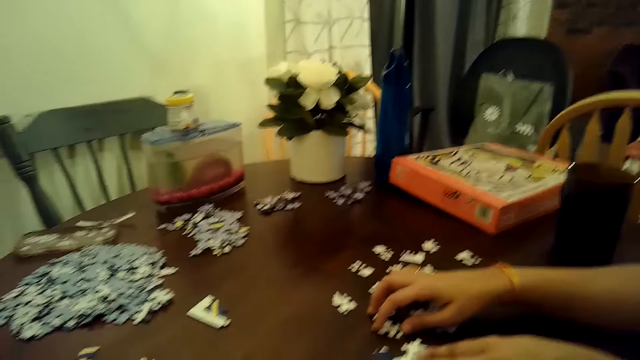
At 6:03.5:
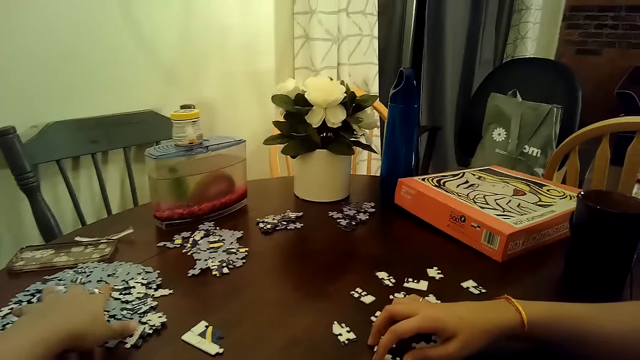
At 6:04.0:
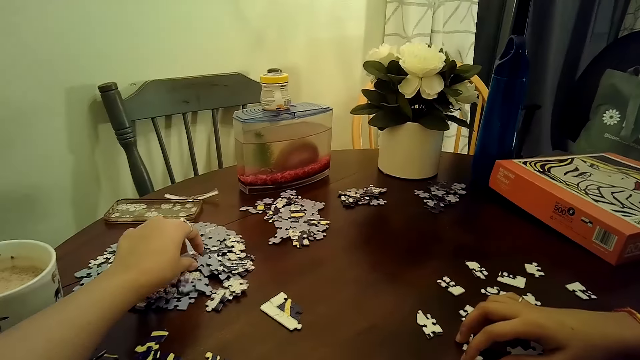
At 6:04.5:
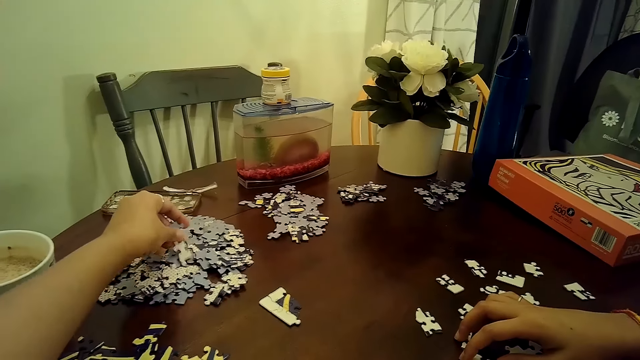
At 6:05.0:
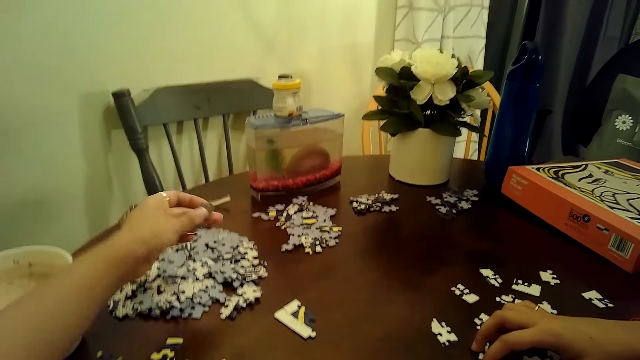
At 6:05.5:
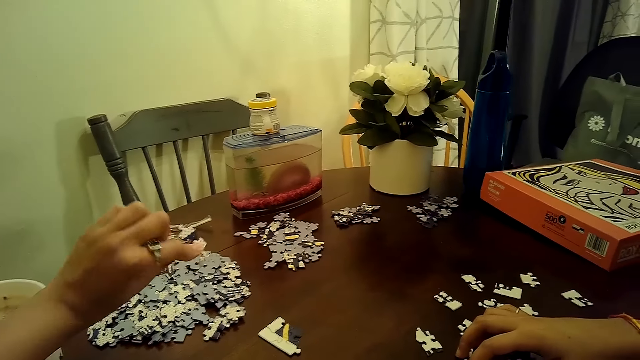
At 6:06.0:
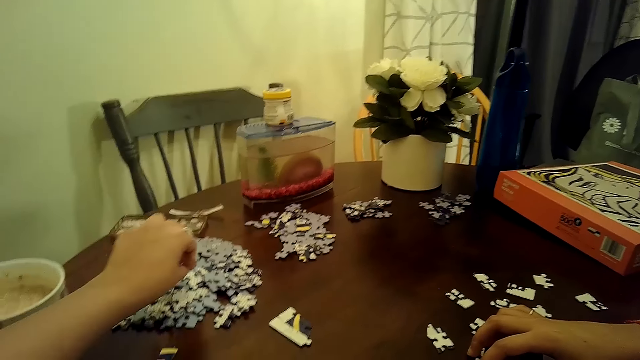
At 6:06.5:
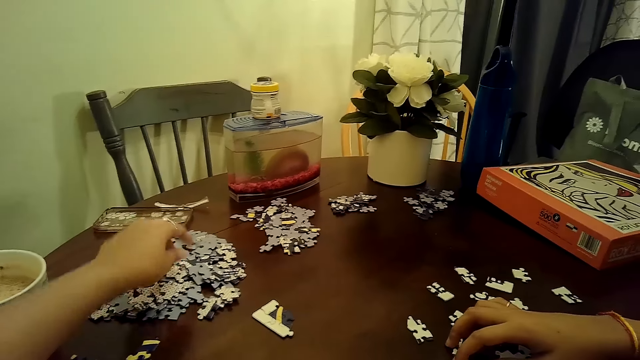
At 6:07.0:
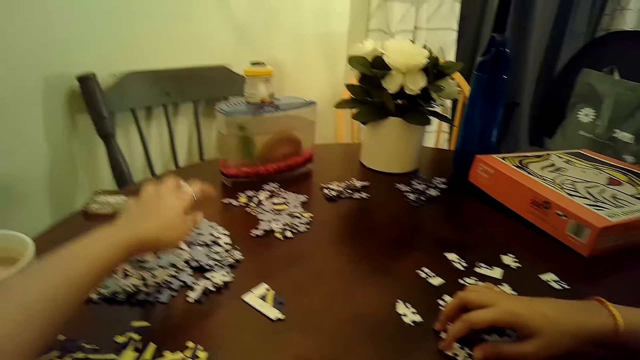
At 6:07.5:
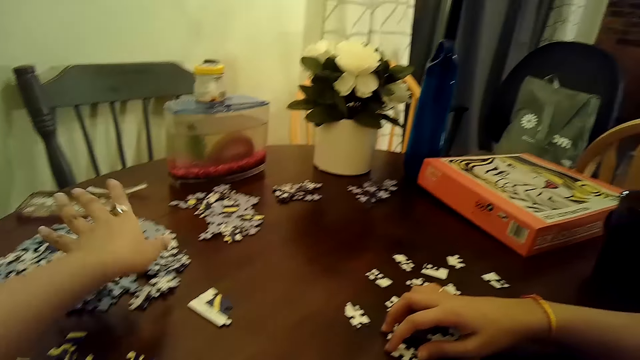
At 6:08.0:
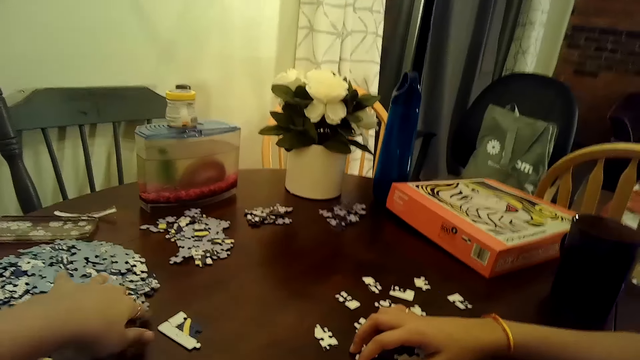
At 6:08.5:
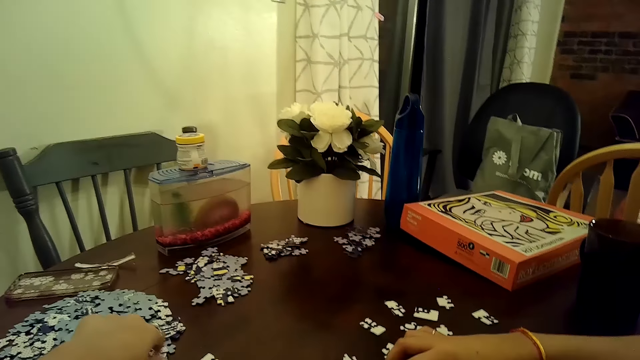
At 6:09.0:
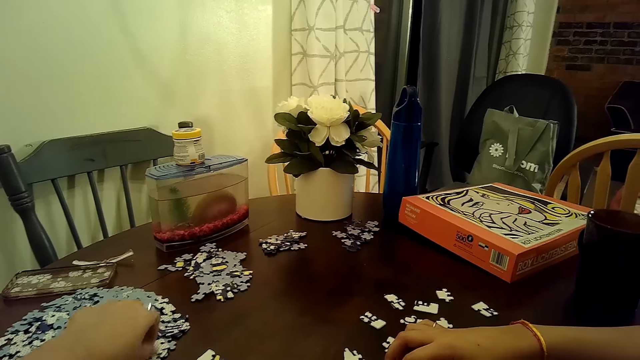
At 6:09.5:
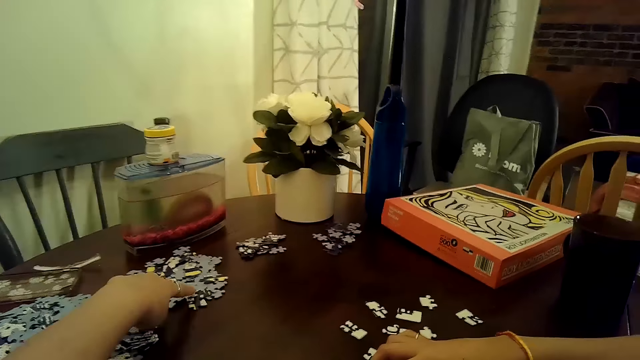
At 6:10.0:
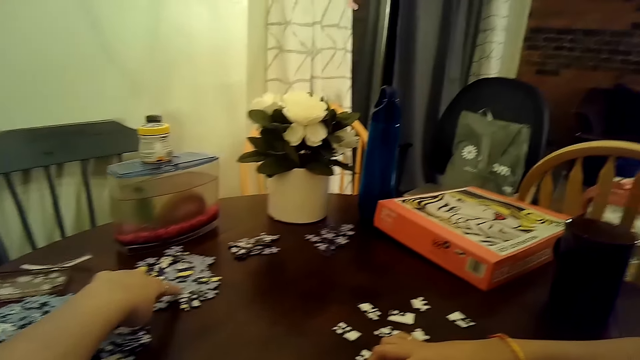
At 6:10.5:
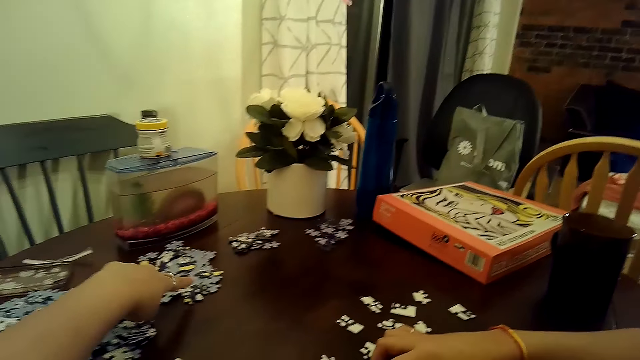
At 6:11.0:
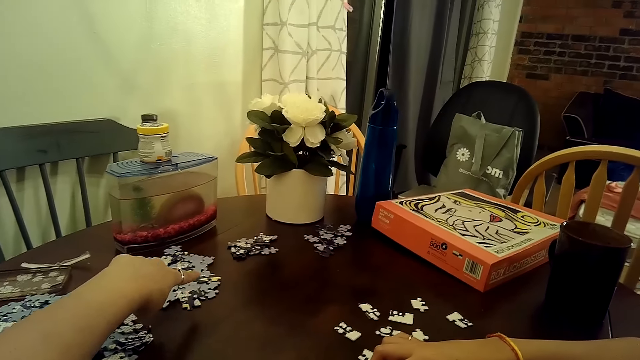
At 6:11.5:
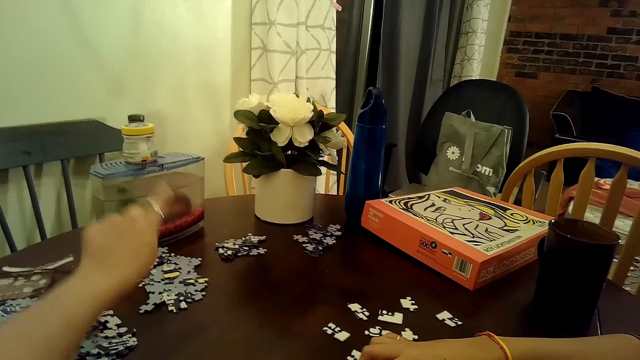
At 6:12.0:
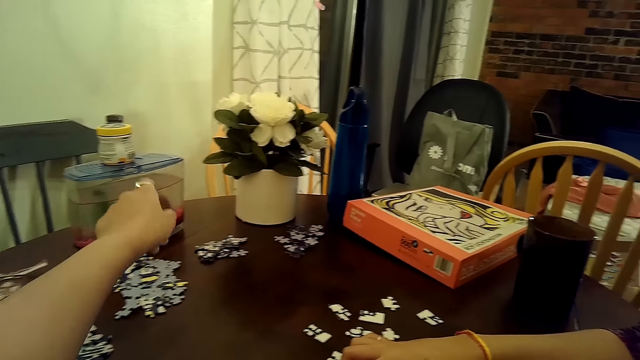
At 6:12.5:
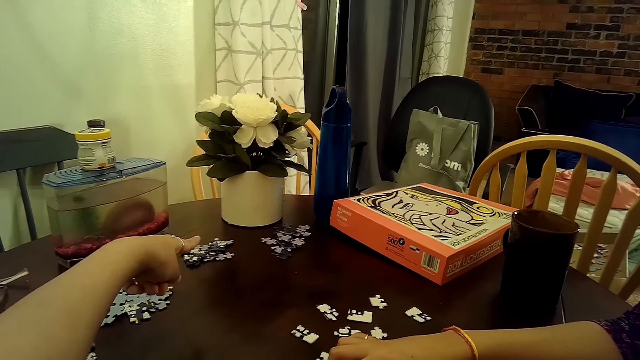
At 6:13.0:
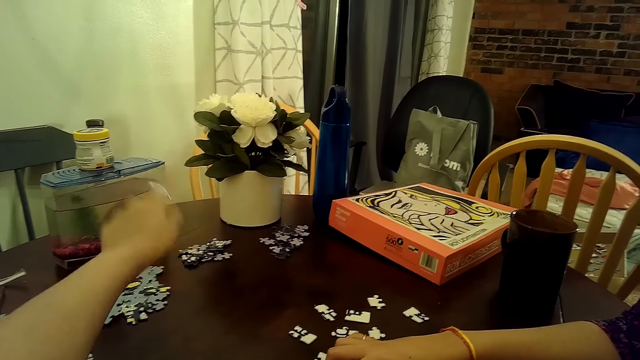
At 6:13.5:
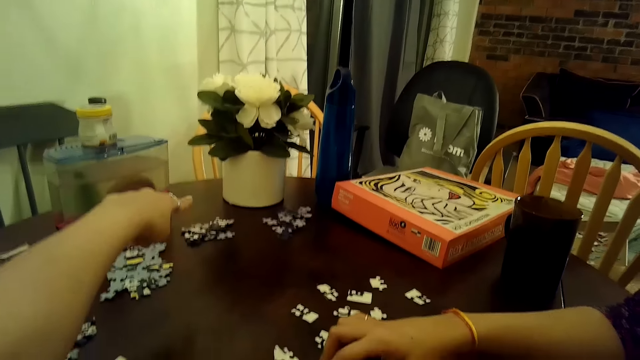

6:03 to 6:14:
The camera wearer talks to a woman. She picks the jigsaw pieces from the table. She moves some pieces on another pile of puzzle pieces on the table with her left hand. She talks to the woman. She puts the jigsaw pieces on the table. She talks to the woman. She touches the jigsaw pieces on the table. She talks to the woman. She touches the jigsaw pieces on the table. She talks to the woman. She points at the jigsaw pieces on the table.

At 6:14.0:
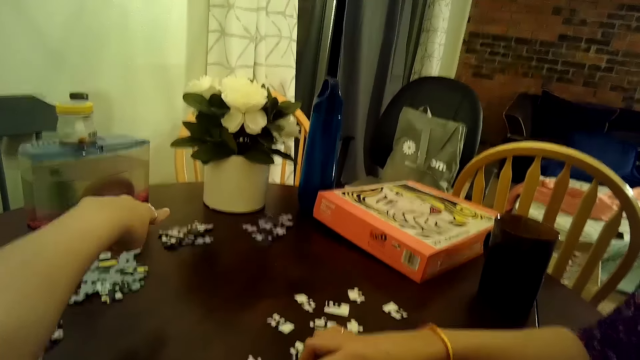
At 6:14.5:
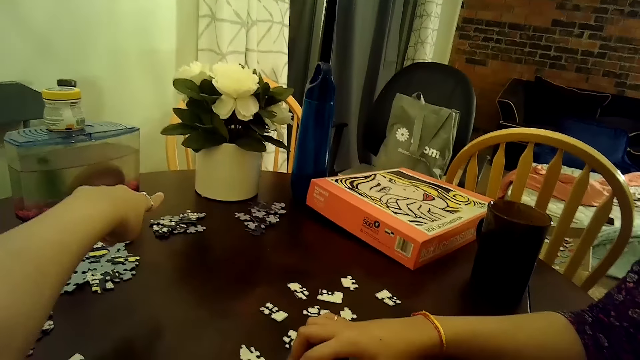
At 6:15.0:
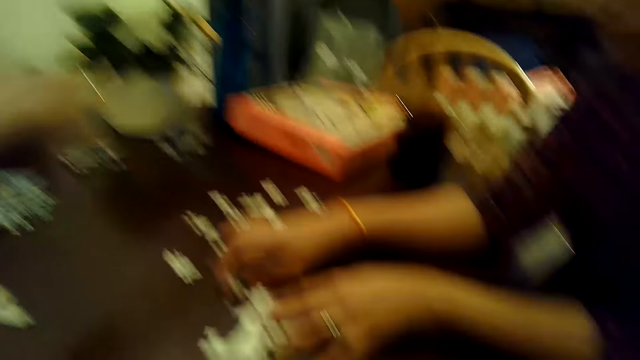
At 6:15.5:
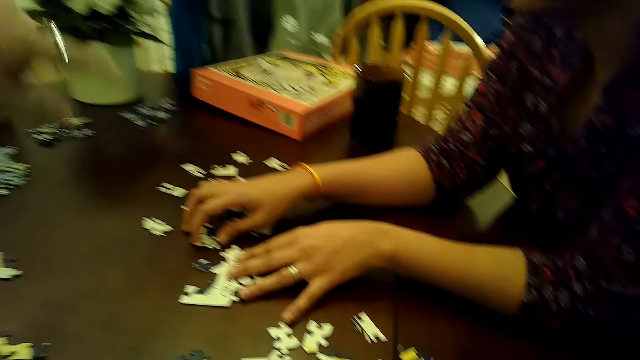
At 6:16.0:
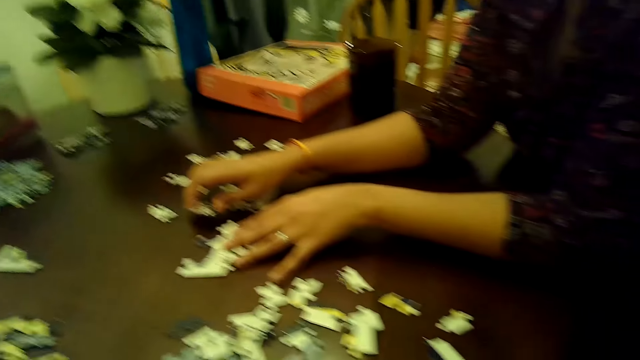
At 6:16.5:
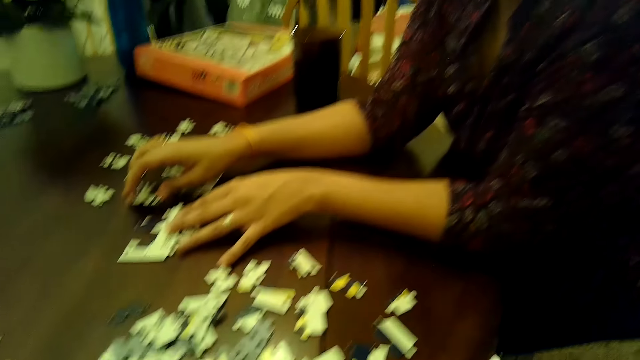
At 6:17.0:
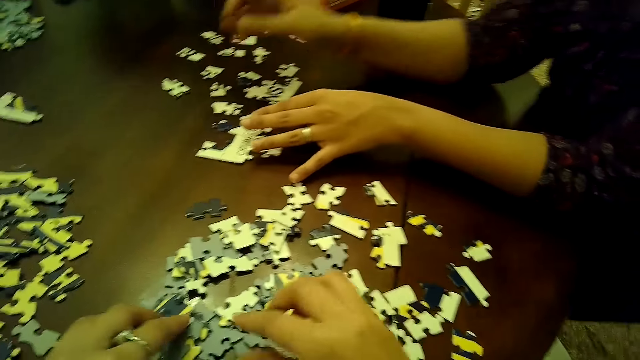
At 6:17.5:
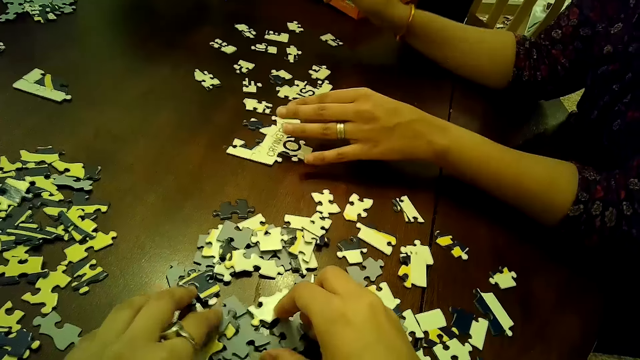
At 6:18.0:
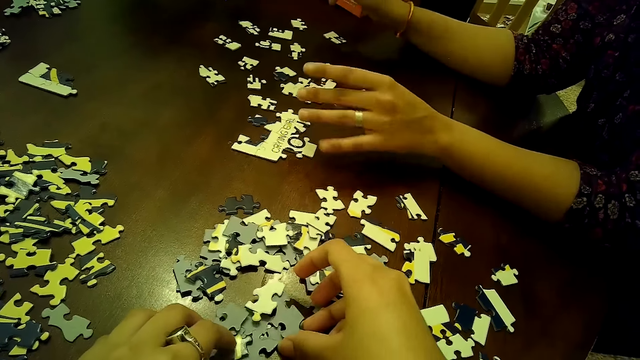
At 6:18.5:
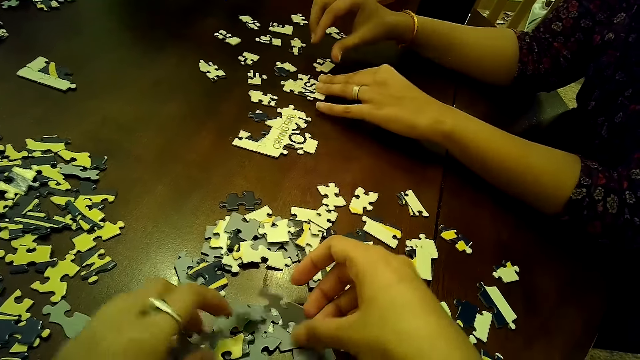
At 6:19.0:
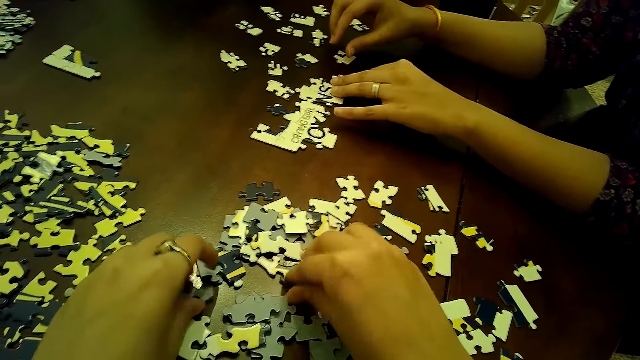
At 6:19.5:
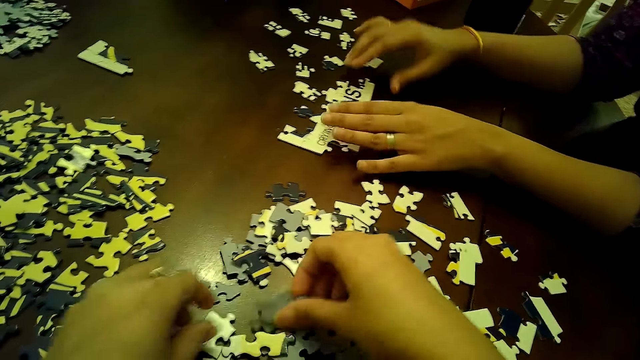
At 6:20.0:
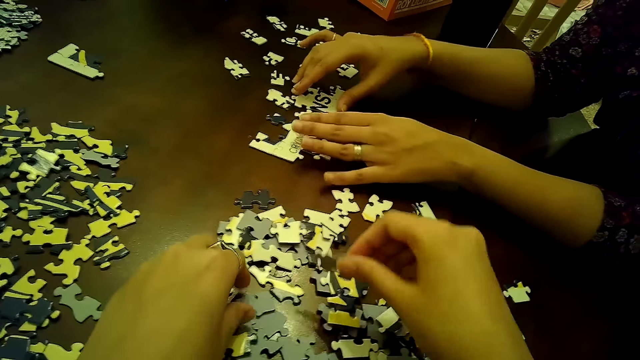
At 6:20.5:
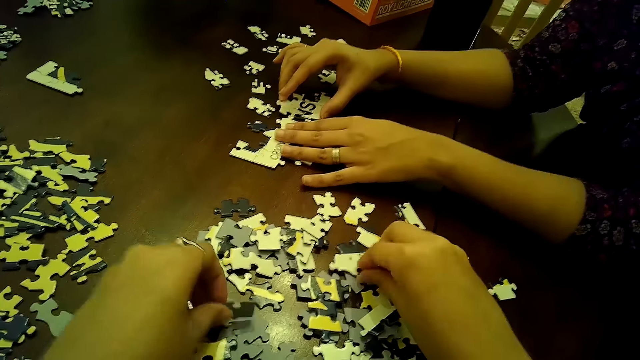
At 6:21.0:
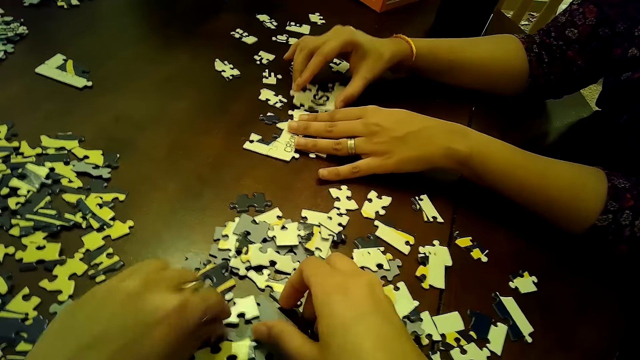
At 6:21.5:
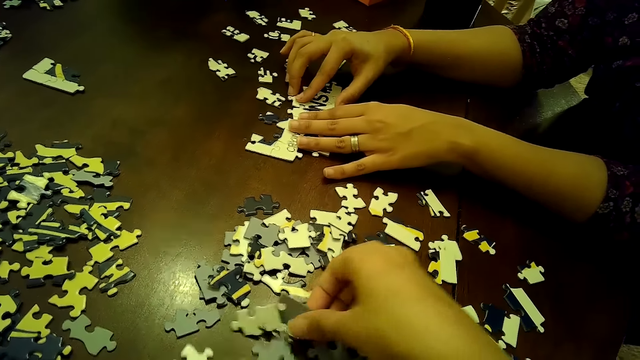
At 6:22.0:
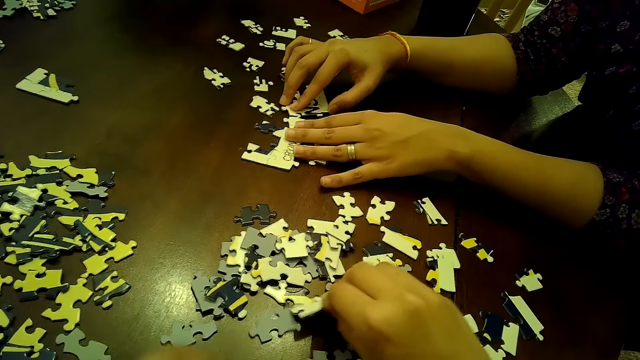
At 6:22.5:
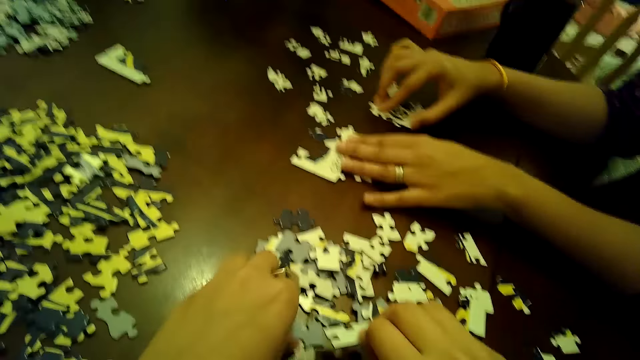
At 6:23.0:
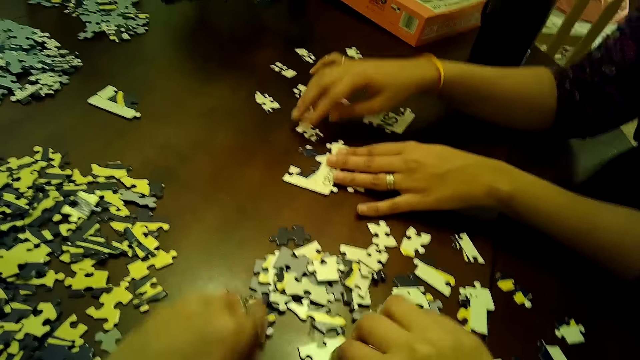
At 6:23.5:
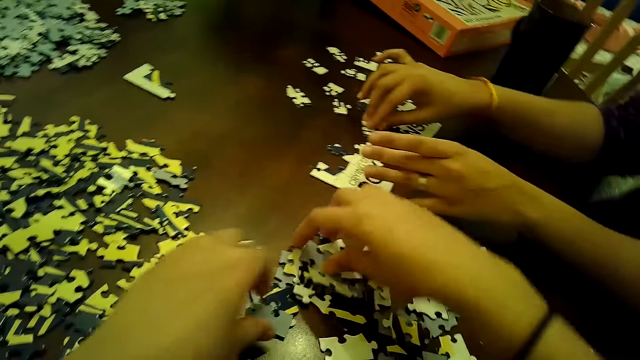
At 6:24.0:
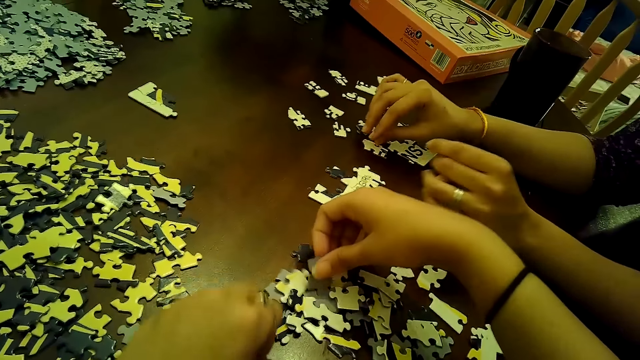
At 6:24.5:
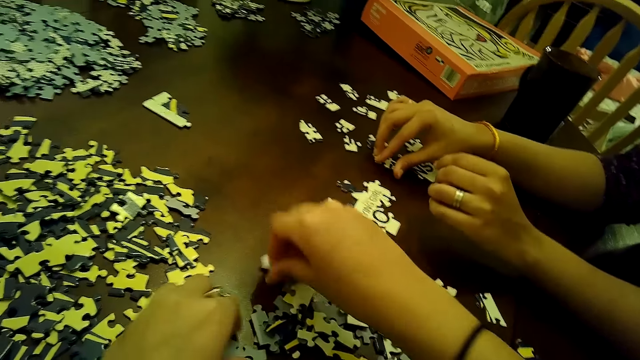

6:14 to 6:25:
The camera wearer looks around. A woman touches the jigsaw pieces on the table. The camera wearer arranges some puzzle pieces on the puzzle pile with both hands. They touch the jigsaw pieces on the table and pick the jigsaw pieces from the table. The woman adjusts a puzzle tile on the table with her left hand. She touches the jigsaw pieces on the table. The camera wearer puts the jigsaw pieces on the table. The woman moves some puzzle pieces on the table with both hands. The camera wearer picks the jigsaw piece from the table. They pick the jigsaw piece from the table again. They put the jigsaw piece on the table. They put the jigsaw piece on the table again. They pick the jigsaw piece from the table. They put the jigsaw piece on the table. The woman moves the jigsaw piece on the table. The camera wearer picks the jigsaw pieces from the table. They put the jigsaw piece on the table. The woman touches the jigsaw piece on the table.
